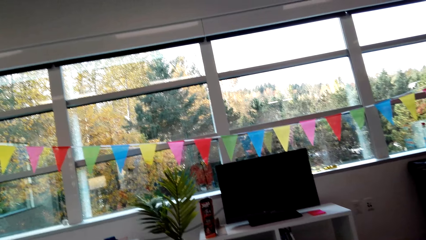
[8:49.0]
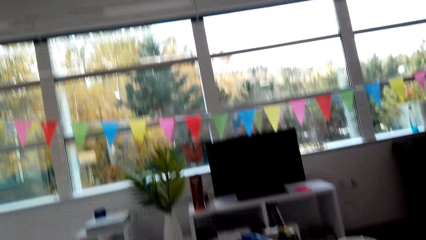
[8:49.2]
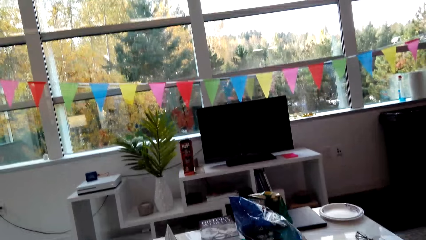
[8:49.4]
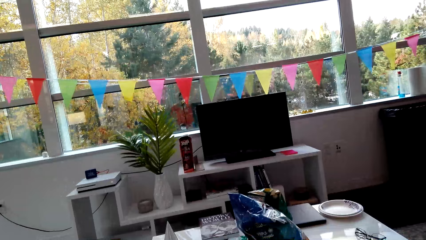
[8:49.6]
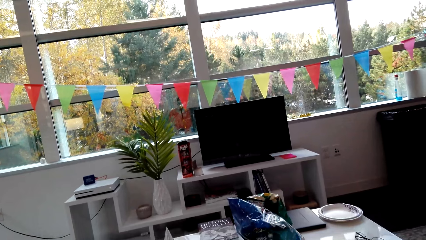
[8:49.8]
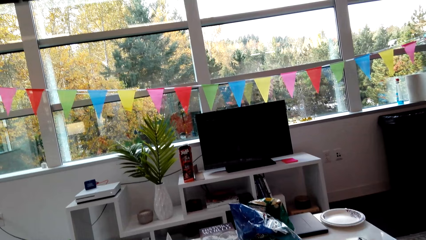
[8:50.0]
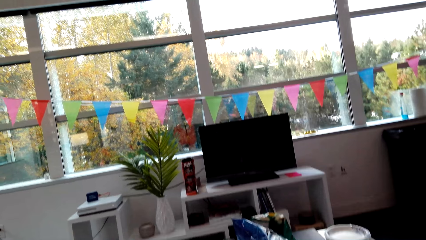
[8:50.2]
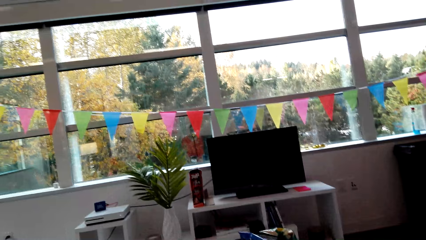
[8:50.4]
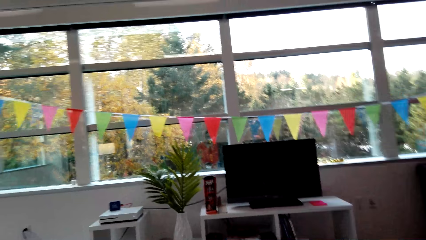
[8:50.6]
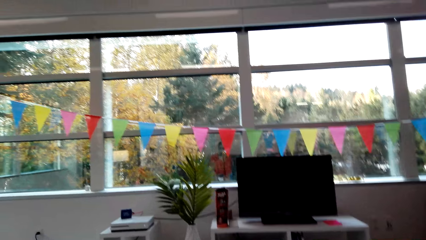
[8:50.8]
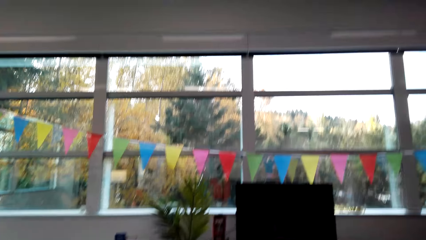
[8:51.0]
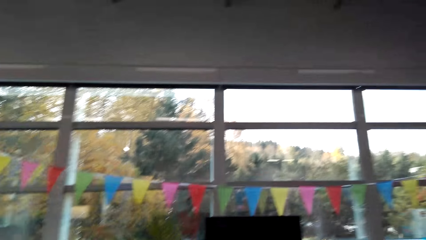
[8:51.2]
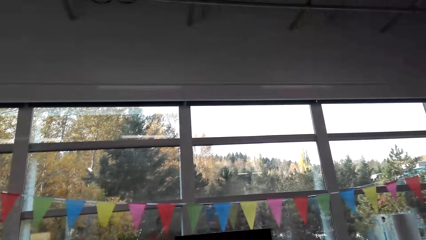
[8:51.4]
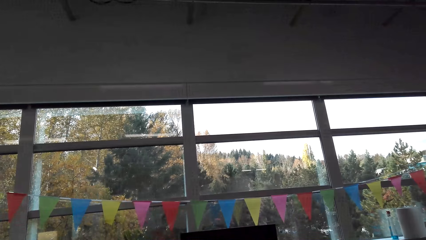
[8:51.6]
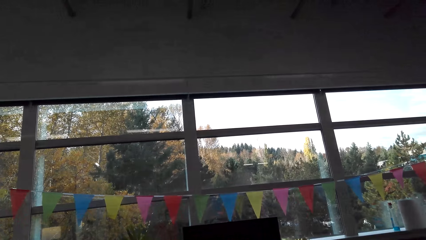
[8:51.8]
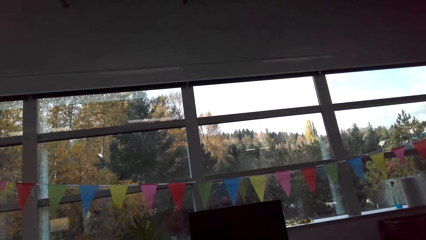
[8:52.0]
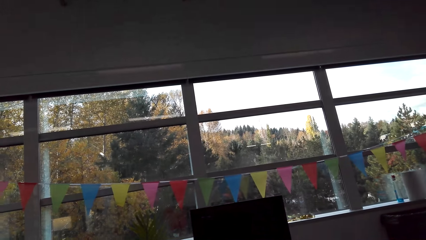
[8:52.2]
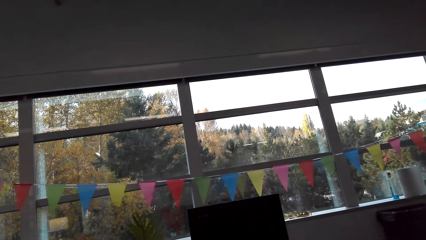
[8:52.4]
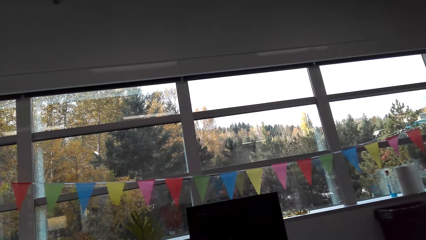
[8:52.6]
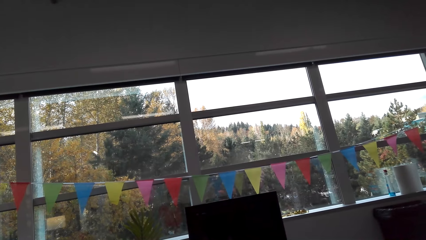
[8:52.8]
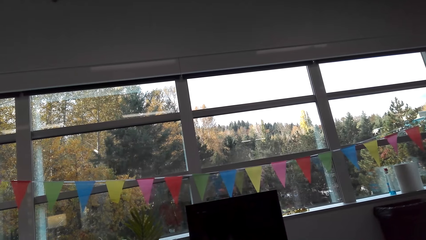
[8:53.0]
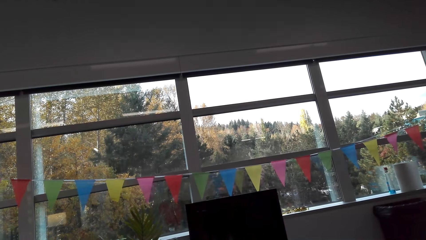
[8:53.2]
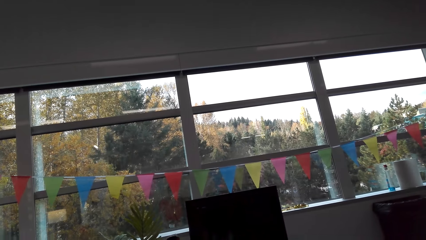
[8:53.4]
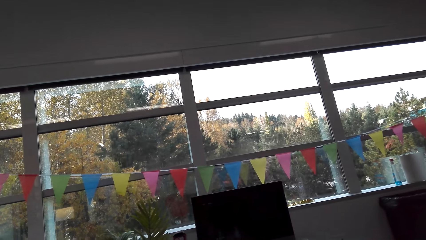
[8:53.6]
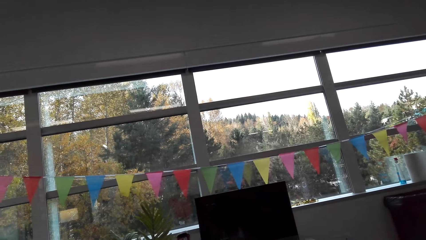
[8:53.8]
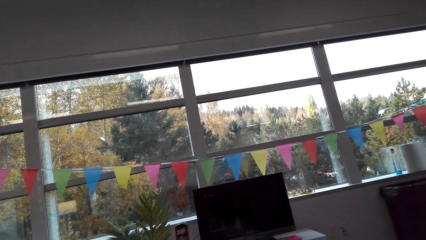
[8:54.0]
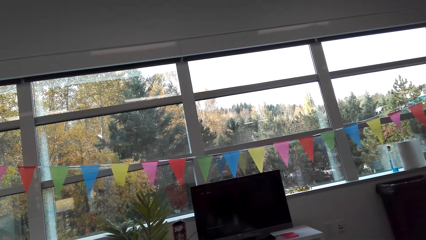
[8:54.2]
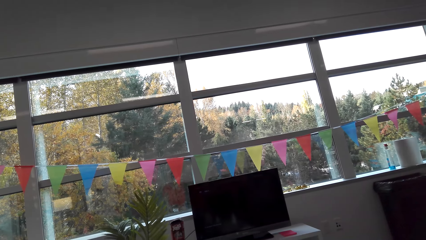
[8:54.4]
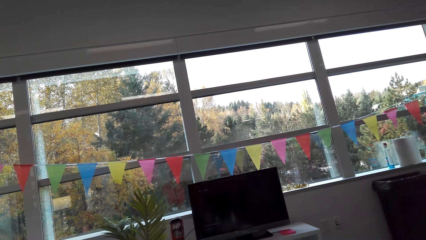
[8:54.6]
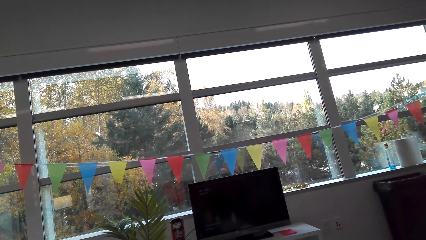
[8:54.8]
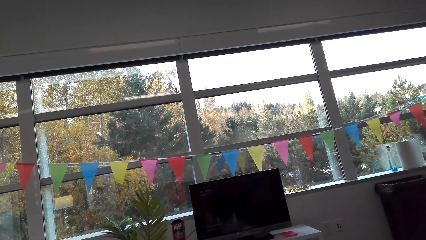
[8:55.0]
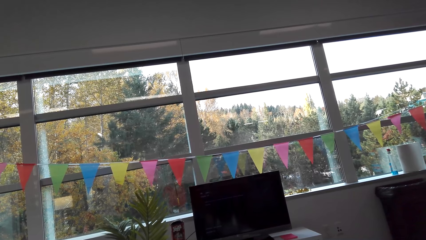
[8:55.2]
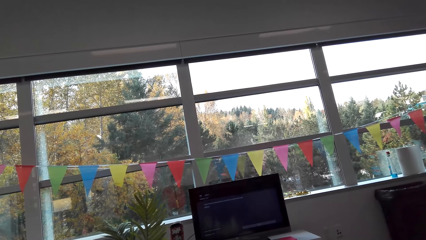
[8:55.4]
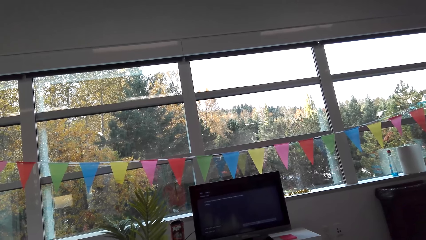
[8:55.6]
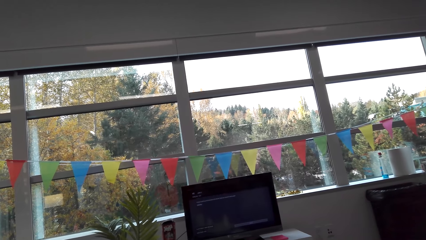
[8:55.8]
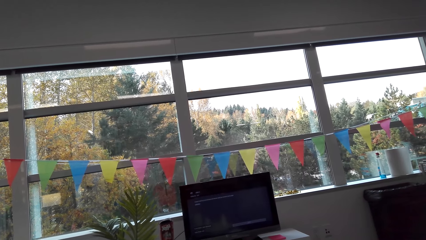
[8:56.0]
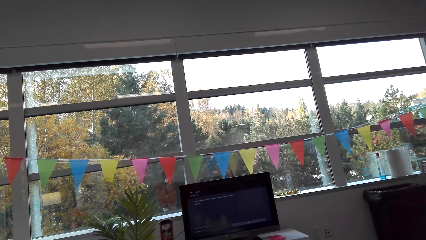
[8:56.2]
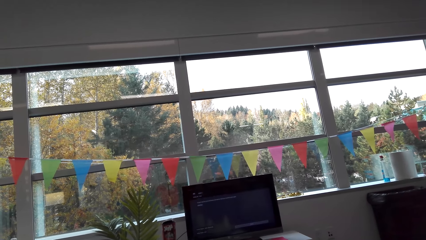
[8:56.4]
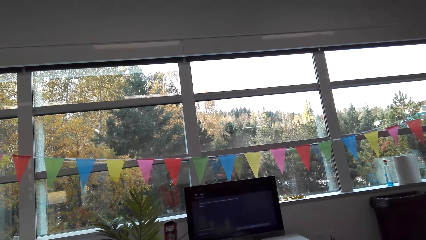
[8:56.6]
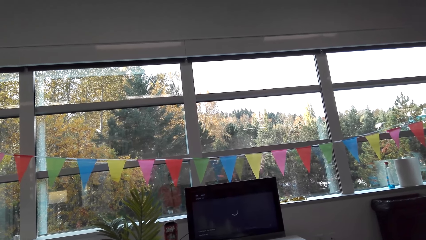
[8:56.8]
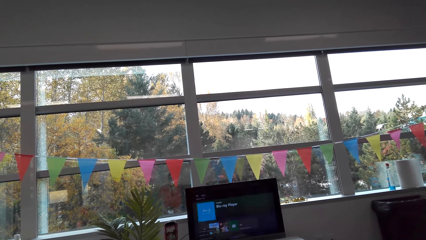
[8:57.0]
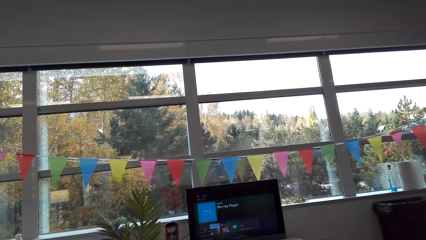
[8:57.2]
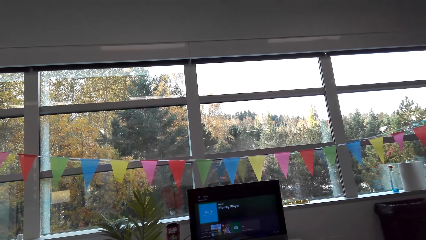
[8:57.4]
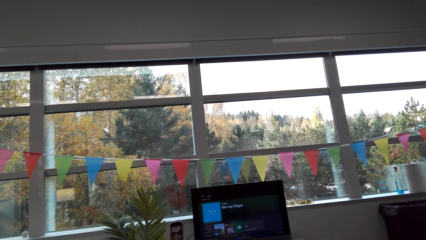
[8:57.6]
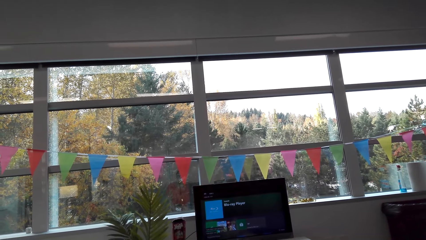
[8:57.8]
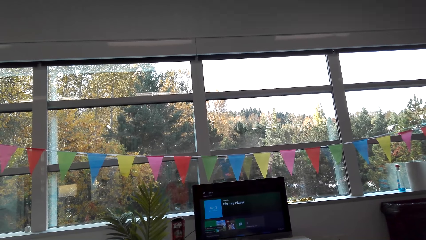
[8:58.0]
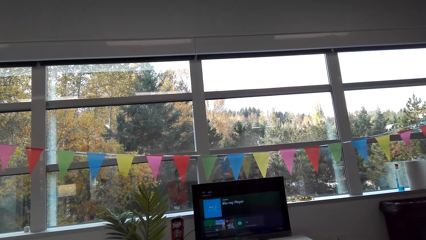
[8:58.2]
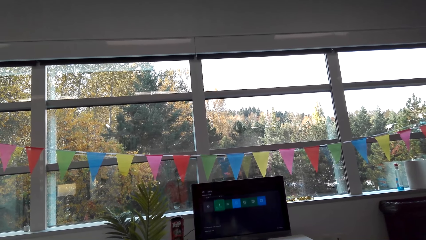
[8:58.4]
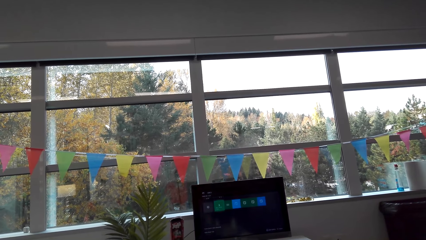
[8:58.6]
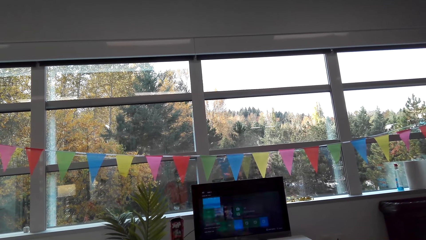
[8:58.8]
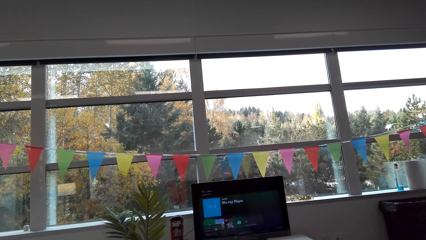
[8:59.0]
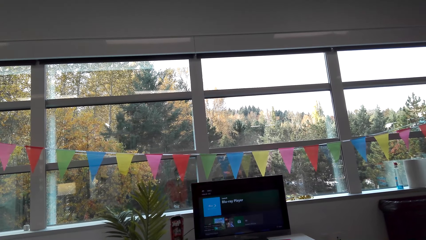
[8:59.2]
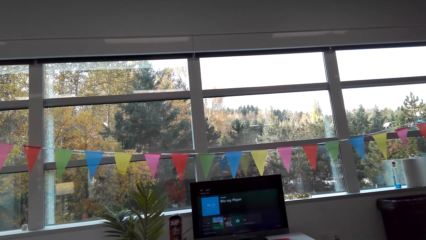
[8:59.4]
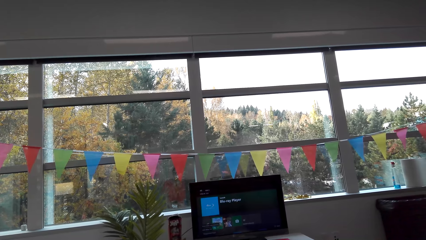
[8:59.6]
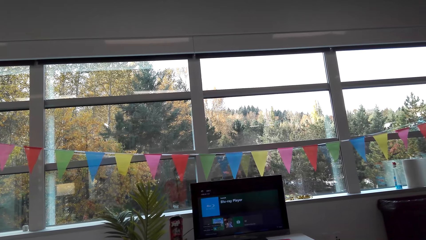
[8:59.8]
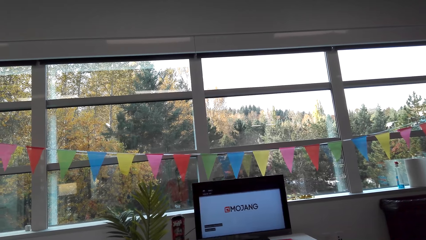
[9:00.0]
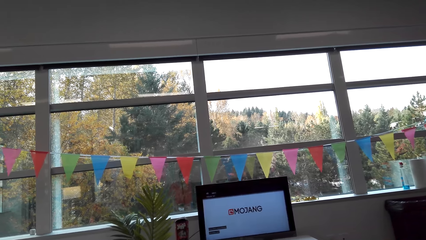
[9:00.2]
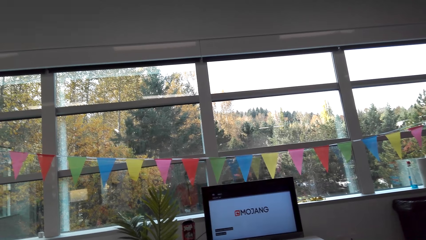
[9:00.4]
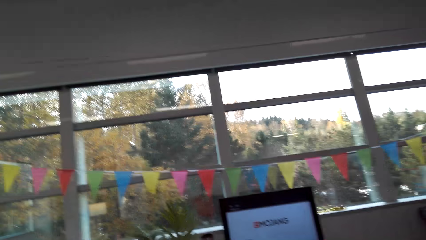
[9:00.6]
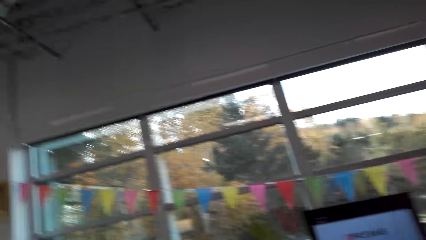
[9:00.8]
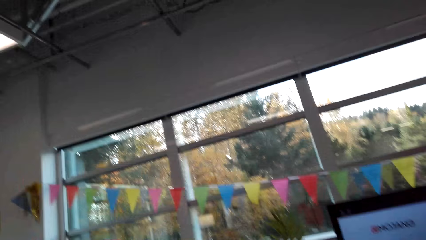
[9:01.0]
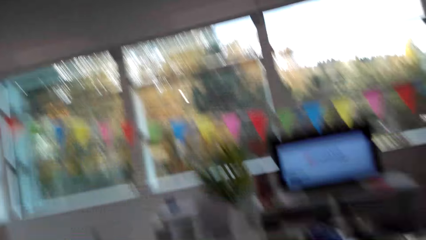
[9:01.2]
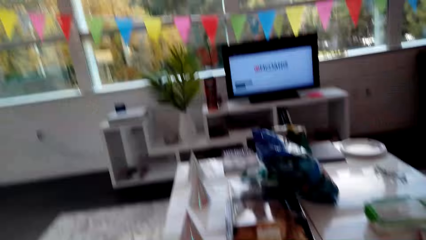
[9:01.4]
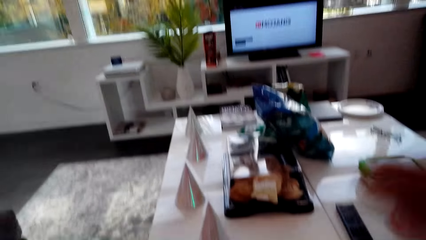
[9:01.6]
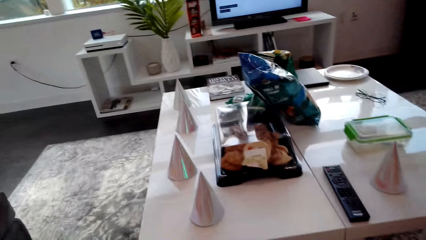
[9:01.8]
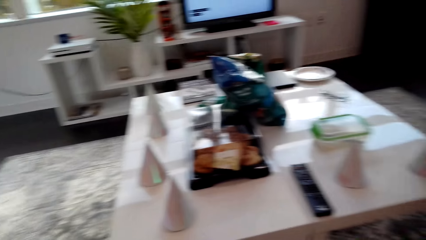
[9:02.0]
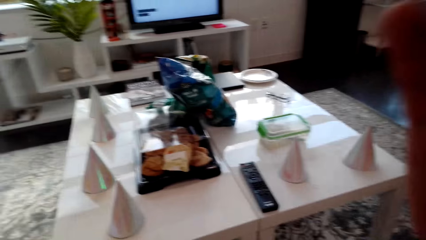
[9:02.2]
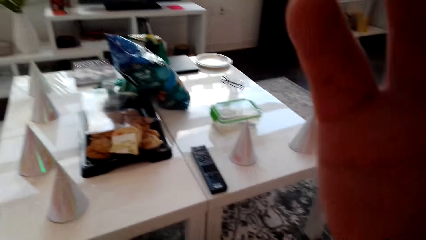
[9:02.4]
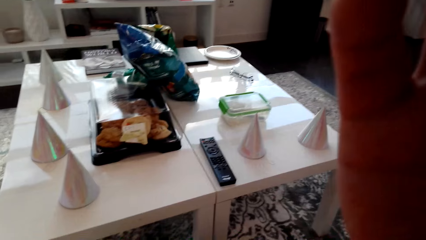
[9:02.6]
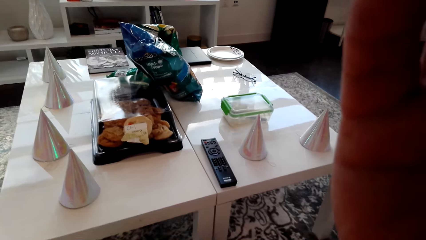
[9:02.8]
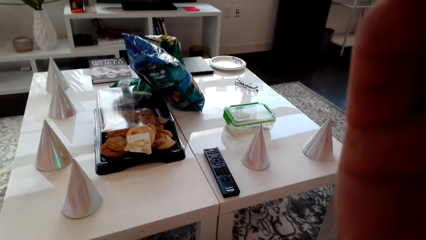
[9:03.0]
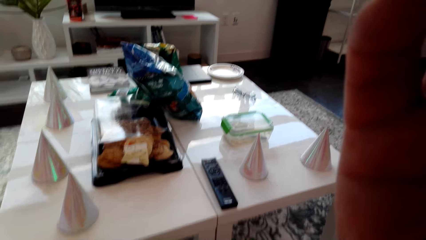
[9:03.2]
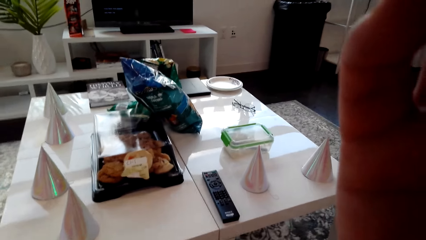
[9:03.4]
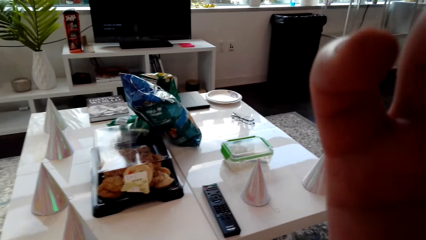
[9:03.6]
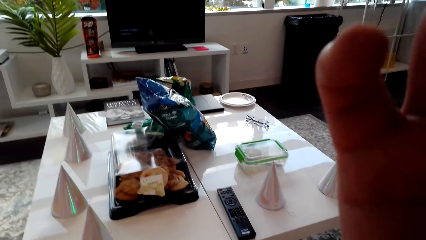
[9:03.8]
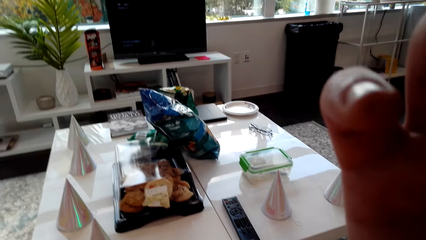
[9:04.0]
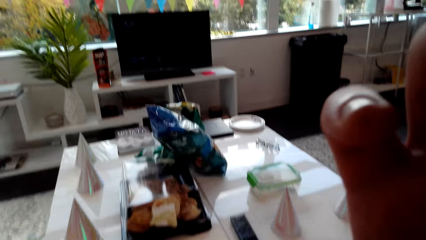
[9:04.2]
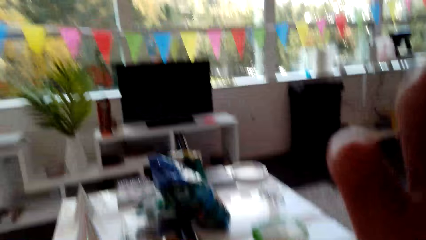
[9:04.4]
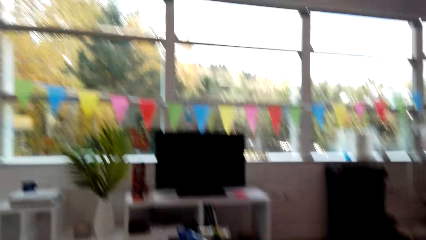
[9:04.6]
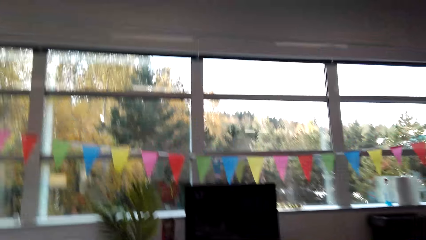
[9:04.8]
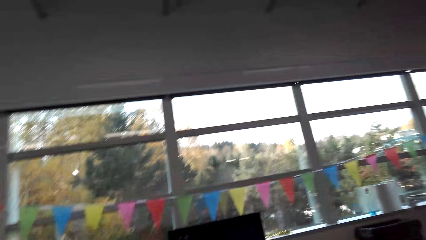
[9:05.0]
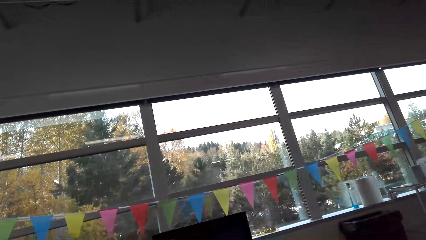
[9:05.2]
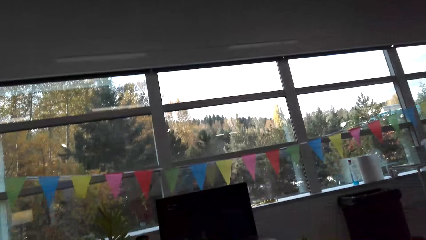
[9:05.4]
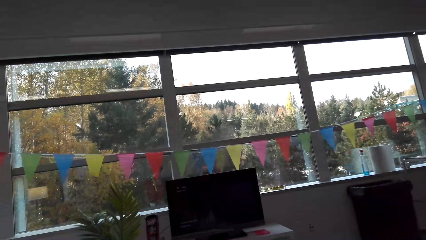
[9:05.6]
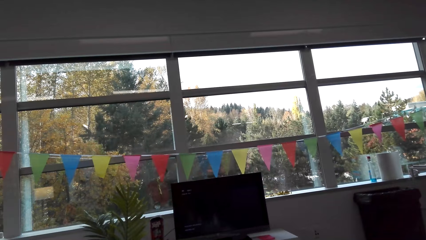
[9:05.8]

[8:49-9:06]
The camera wearer uses the remote control. They touch the camera. They fix the camera.
